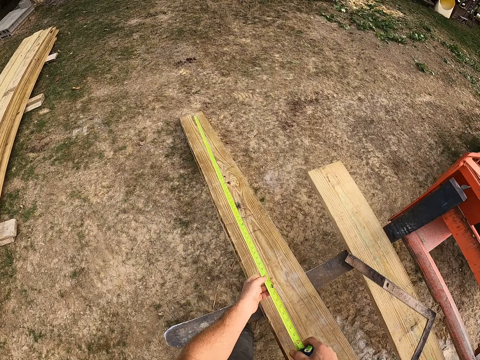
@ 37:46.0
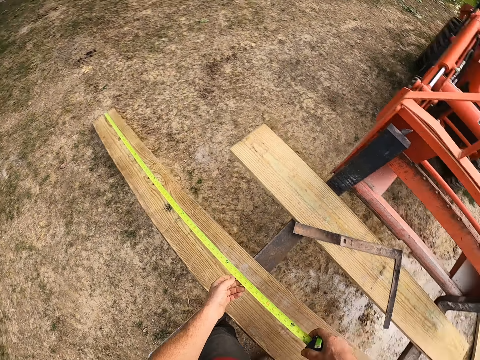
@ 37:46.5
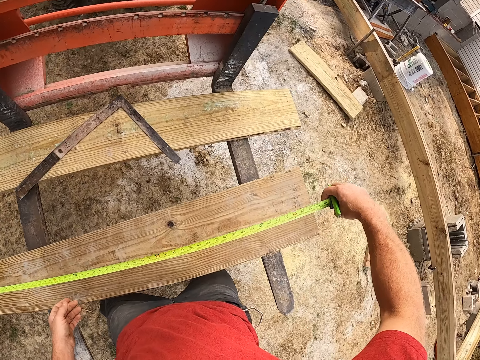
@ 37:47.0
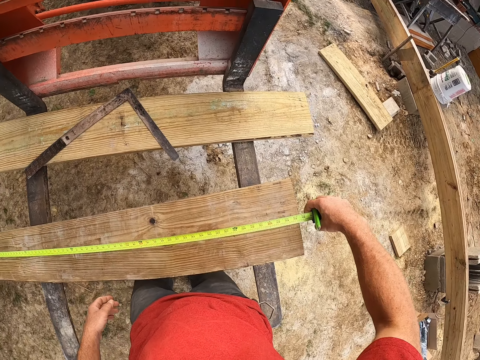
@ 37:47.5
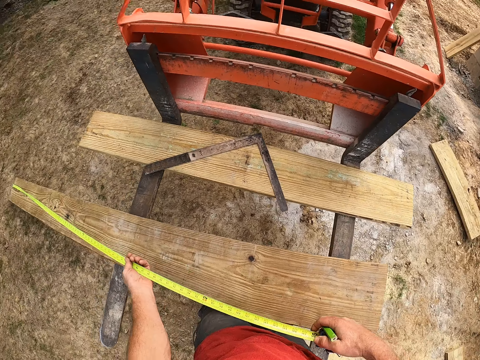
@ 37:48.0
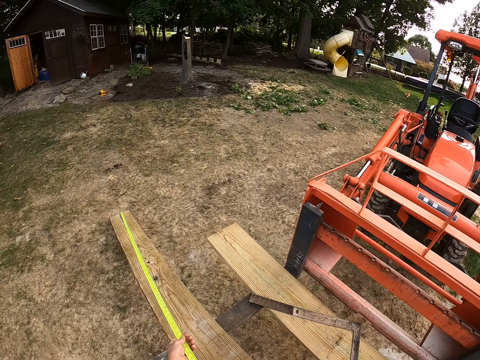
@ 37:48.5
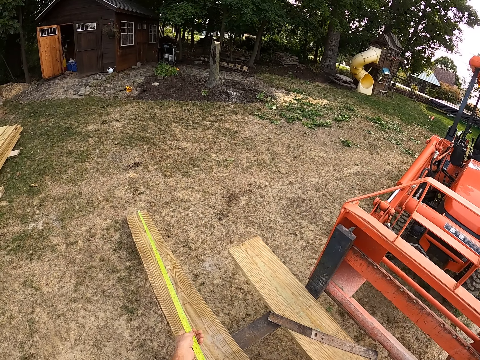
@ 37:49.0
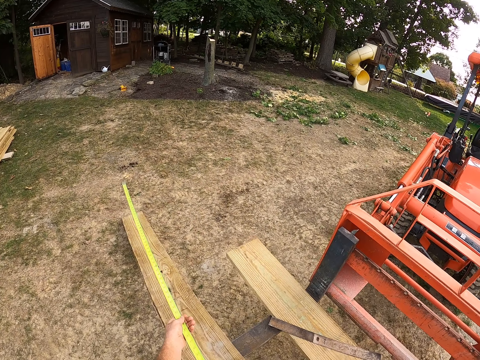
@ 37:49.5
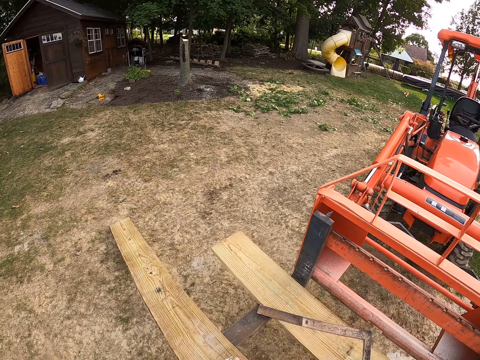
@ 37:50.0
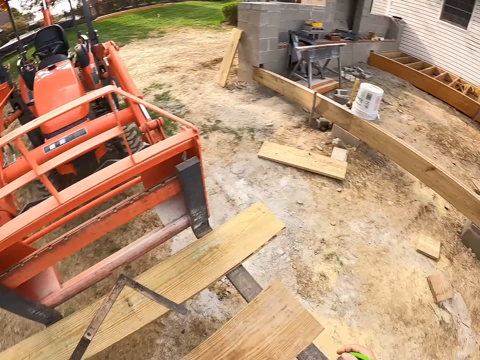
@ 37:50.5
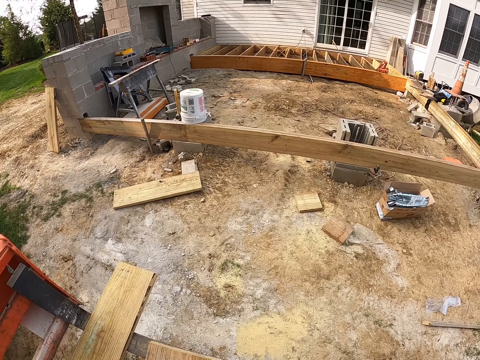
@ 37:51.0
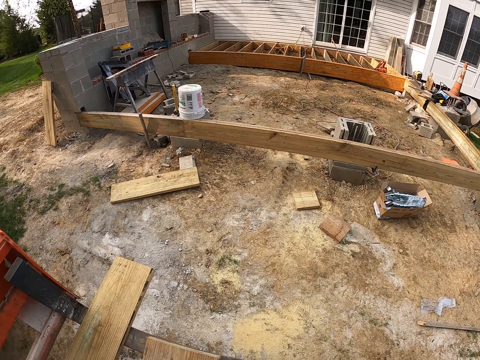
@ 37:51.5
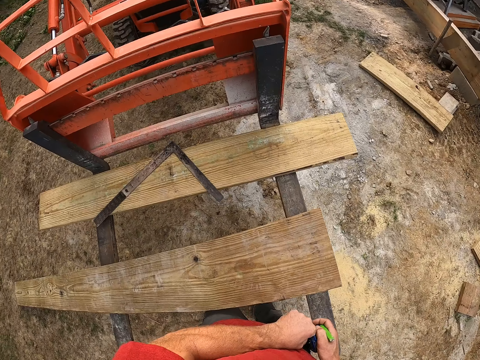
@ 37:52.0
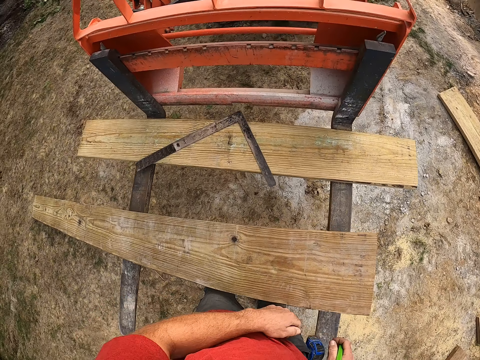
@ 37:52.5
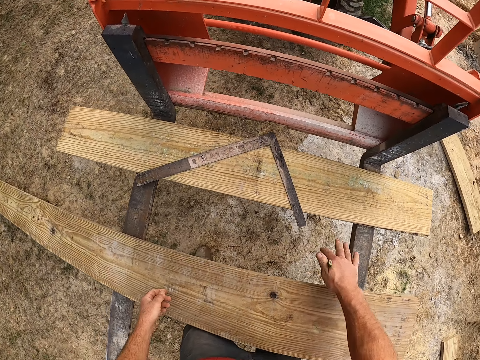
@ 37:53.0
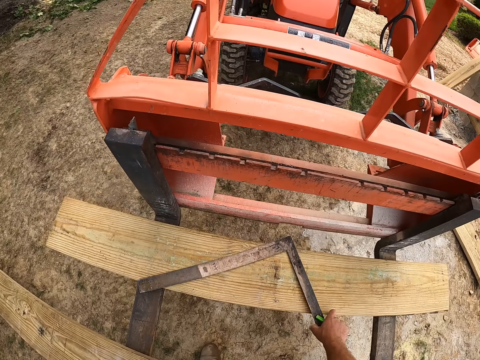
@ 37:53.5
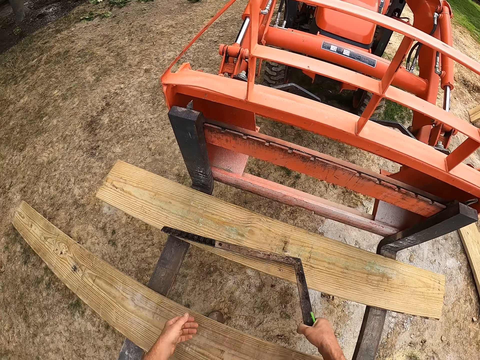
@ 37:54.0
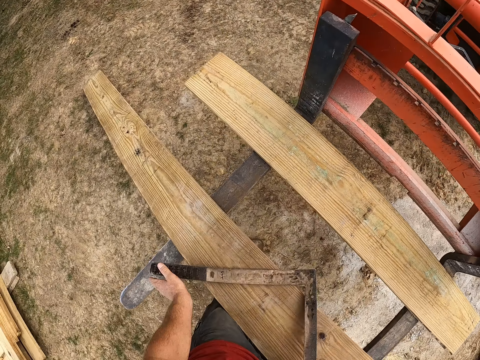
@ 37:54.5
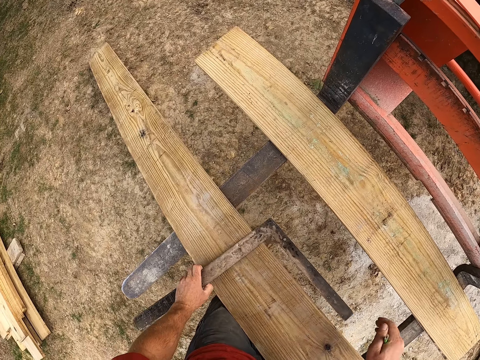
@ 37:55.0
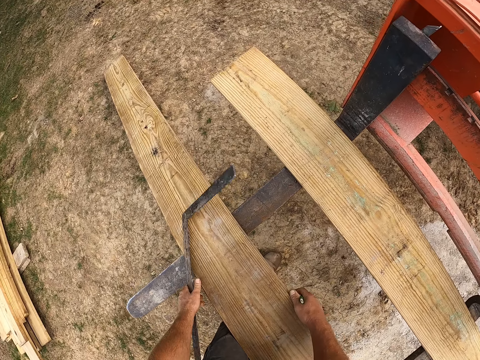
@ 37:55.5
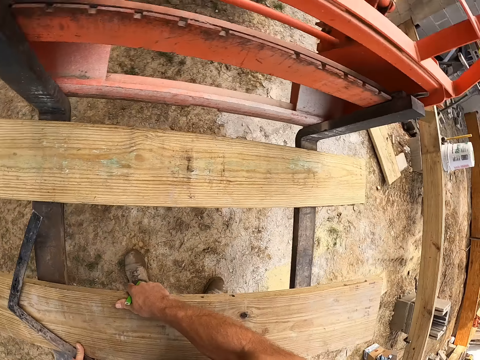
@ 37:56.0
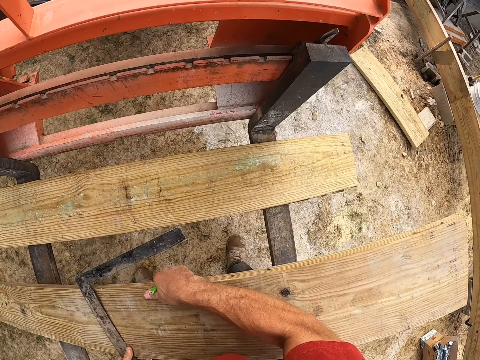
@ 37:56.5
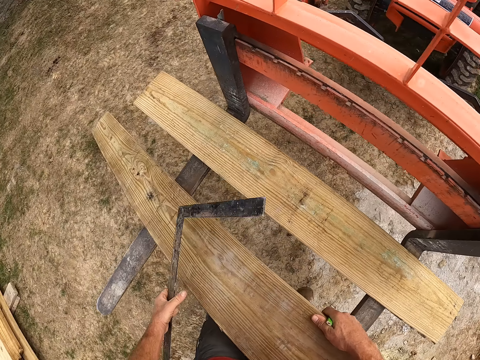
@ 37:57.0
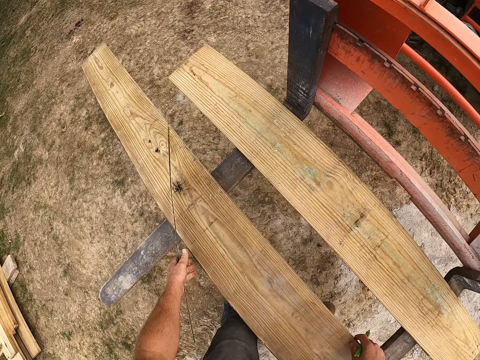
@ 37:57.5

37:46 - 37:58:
The camera wearer measures a wood. He places the tape on a plank on the forklift. He retracts the tape into the case of the tape measure. He looks around. He picks up a framing square or L square ruler on another plank on the forklift with his right hand. He passes the framing square to his left hand. He places the L square ruler on a piece of wood. He carries the plank on the forklift. He pulls a piece of wood.

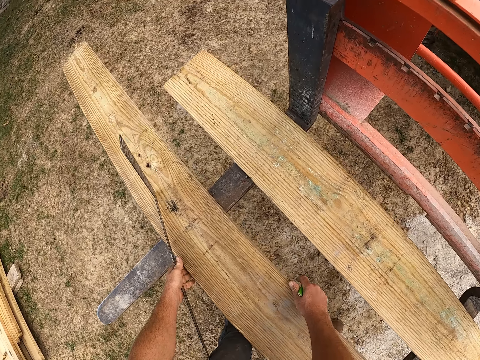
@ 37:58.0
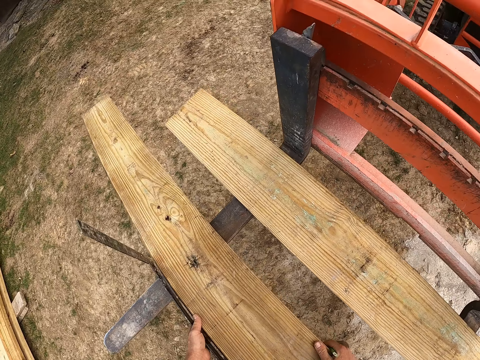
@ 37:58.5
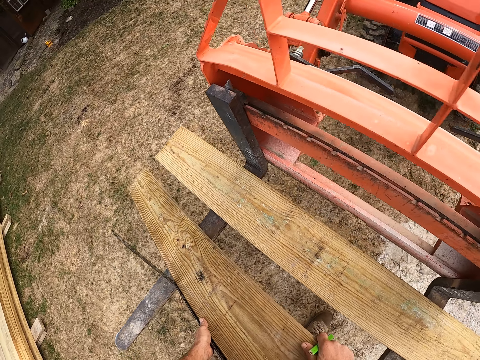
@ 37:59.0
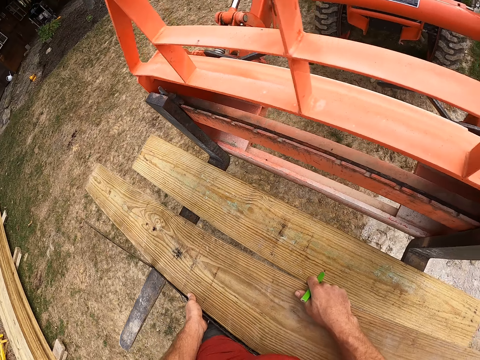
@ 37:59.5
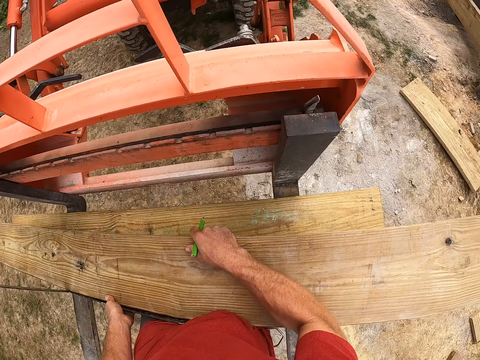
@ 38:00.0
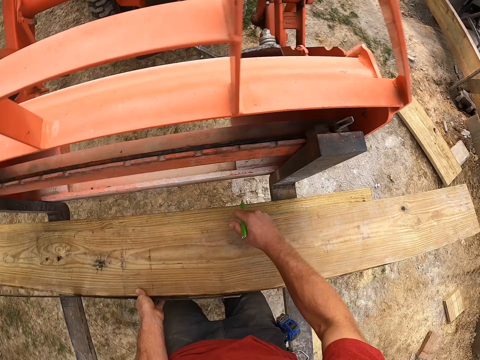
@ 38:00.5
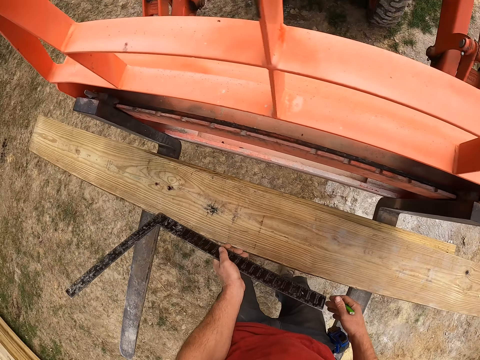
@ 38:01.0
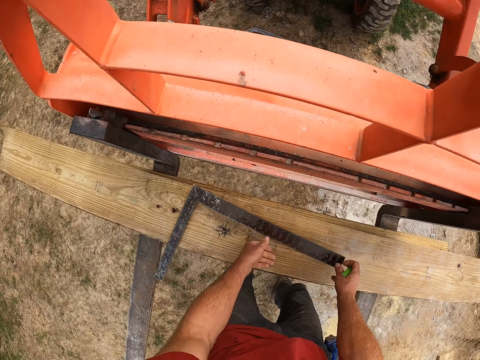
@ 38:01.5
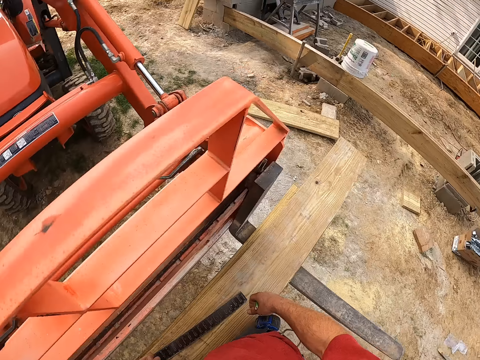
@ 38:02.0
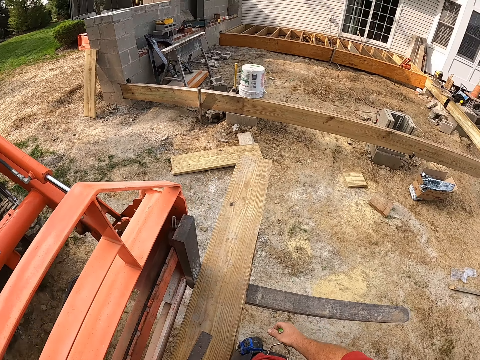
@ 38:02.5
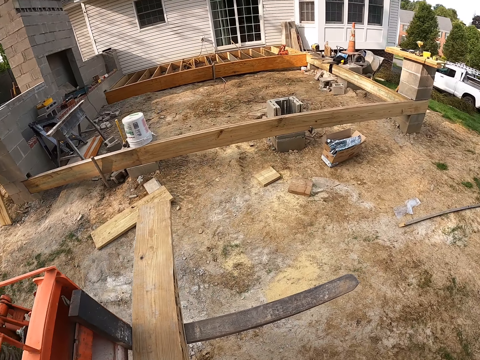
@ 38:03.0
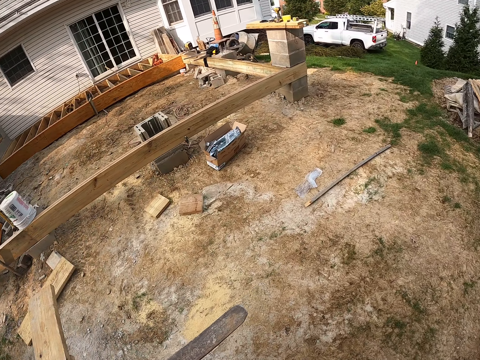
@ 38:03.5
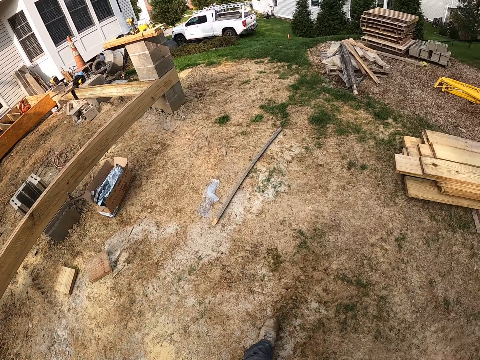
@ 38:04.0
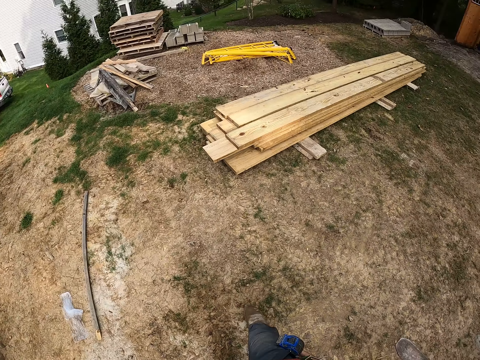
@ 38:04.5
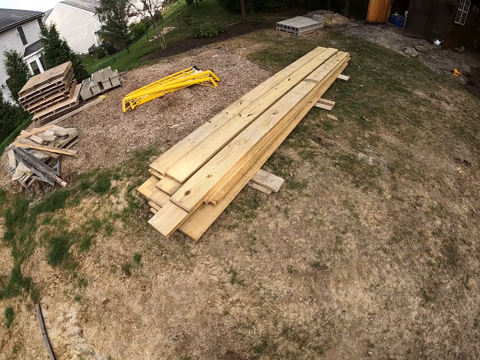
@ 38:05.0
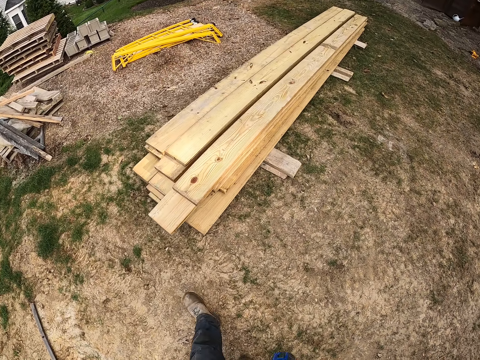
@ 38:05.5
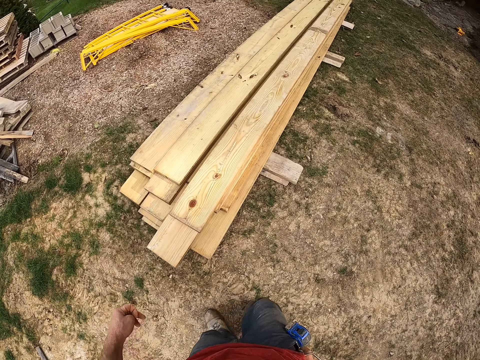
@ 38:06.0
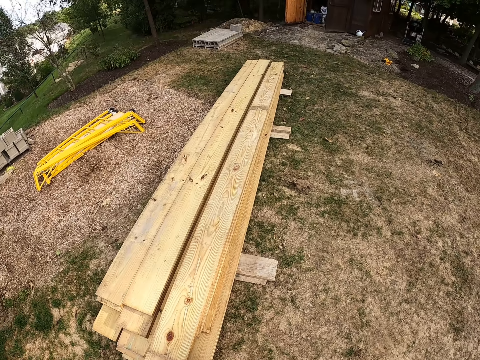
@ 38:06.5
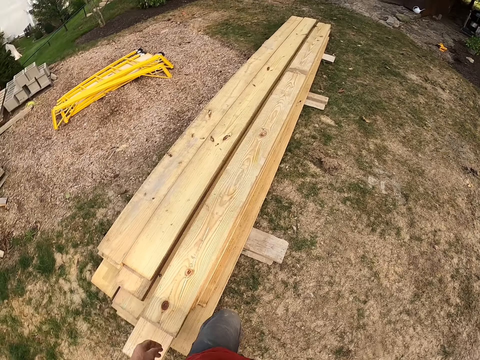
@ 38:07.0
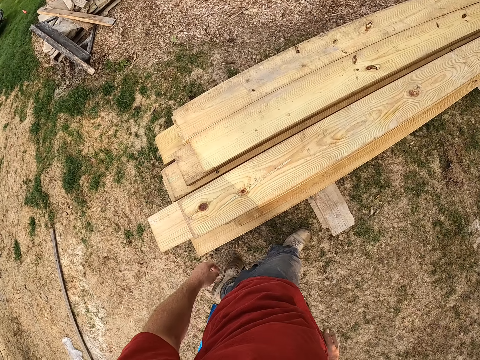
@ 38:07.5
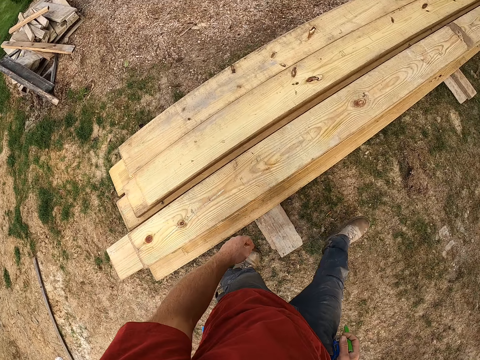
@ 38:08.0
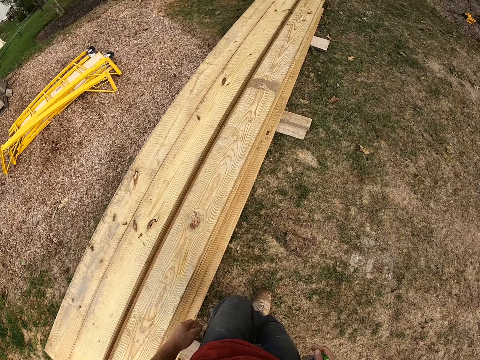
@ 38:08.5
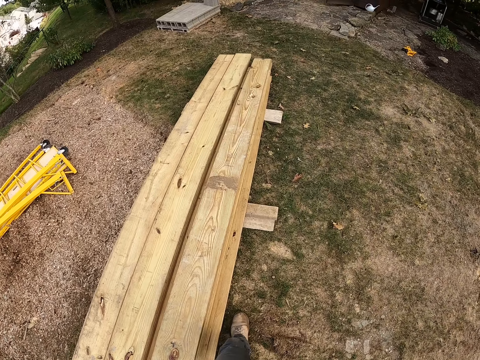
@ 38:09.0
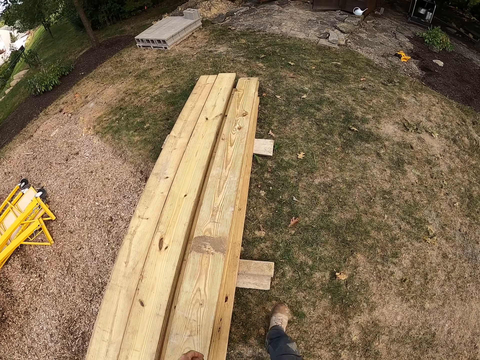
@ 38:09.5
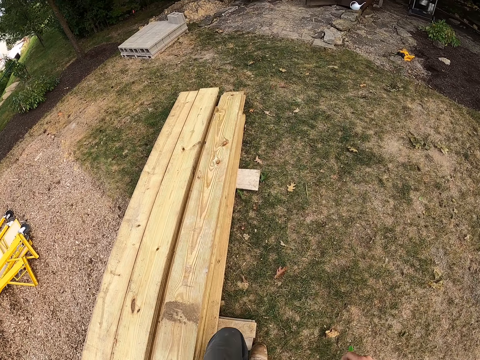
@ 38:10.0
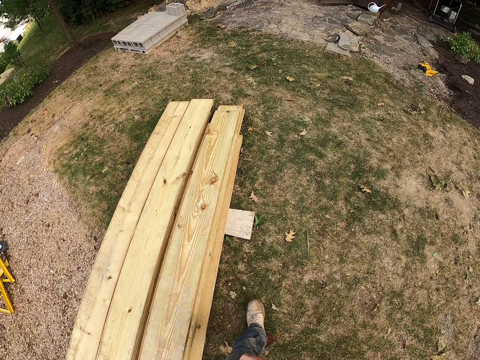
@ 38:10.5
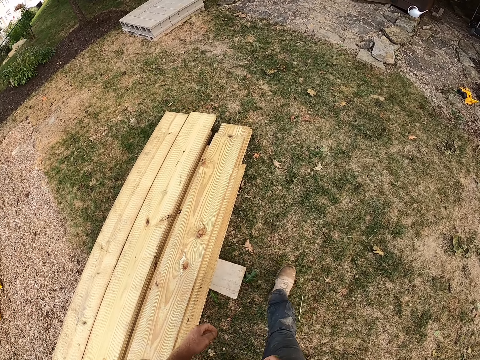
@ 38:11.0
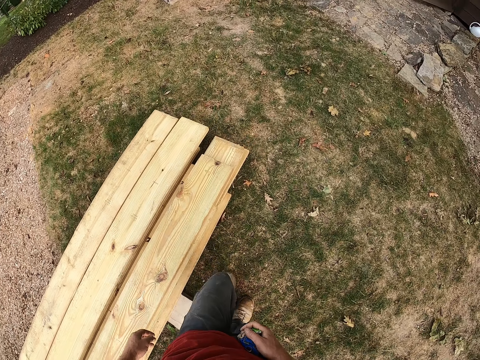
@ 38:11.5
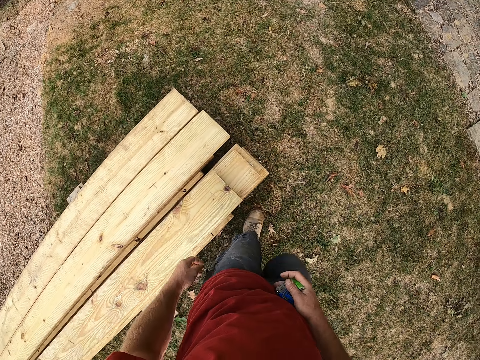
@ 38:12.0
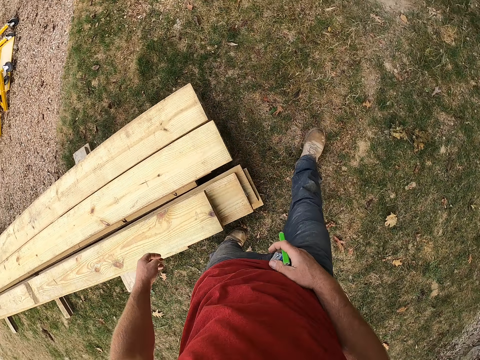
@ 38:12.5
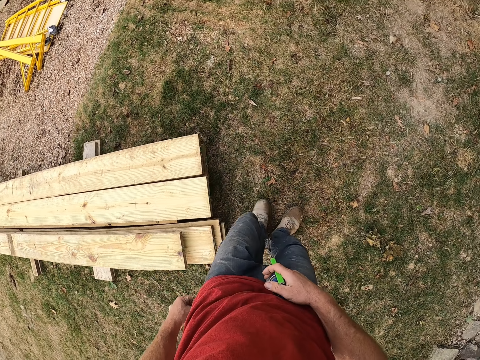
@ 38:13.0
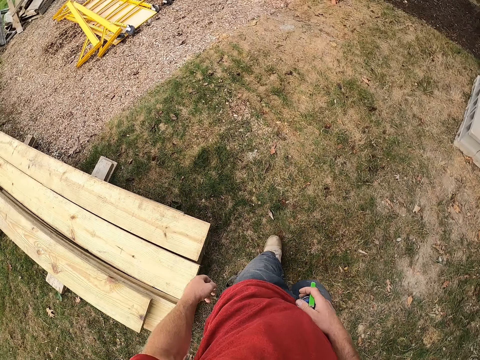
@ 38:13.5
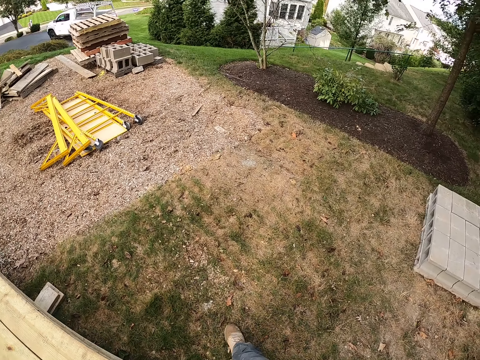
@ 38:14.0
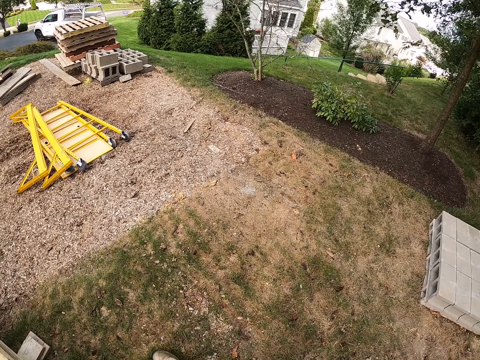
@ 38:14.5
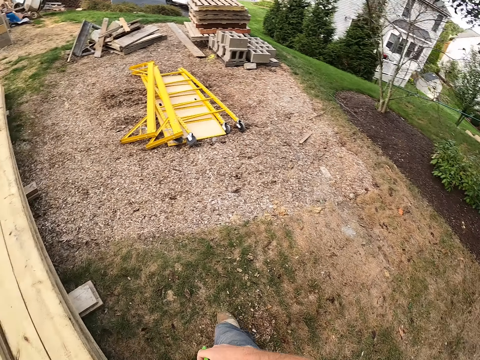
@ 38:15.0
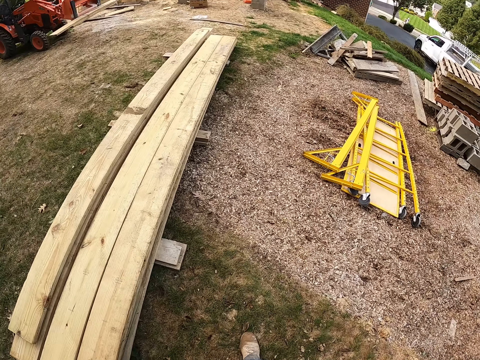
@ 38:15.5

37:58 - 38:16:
The camera wearer puts the plank over the other plank on the forklift. He drops the framing square on the plank. He adjusts the plank with his knee. He walks around the construction site. He turns around. He walks towards a pile of wood. He walks around the pile of wood.
